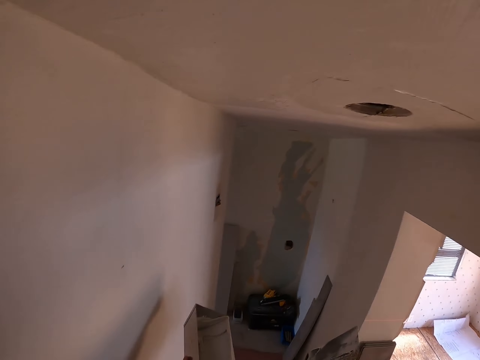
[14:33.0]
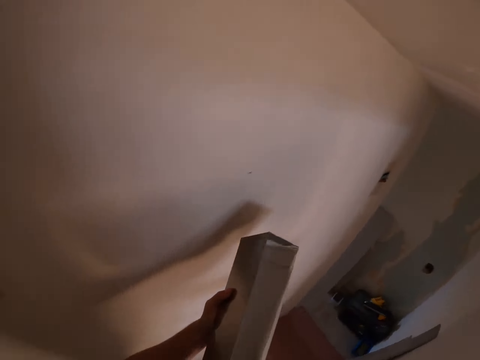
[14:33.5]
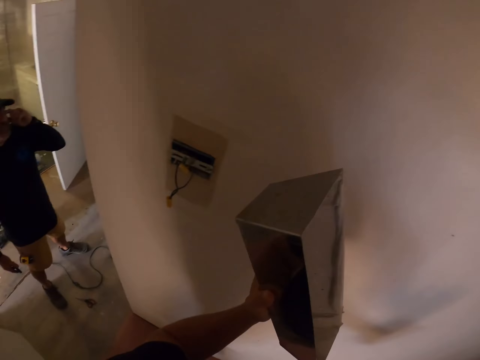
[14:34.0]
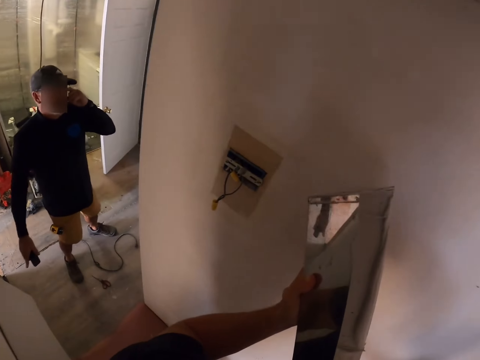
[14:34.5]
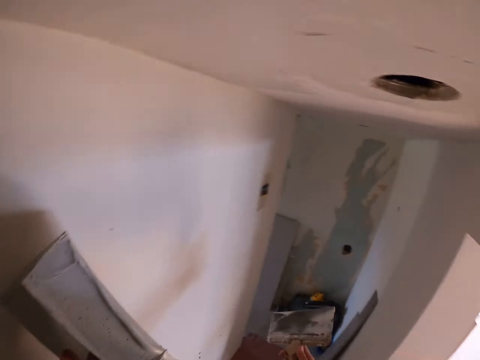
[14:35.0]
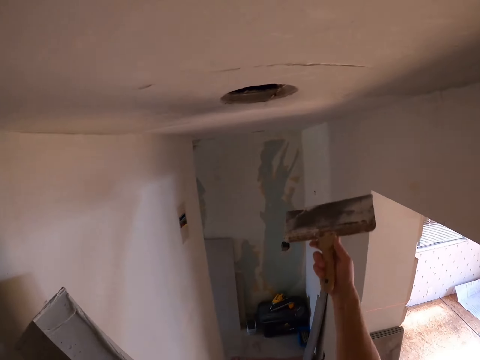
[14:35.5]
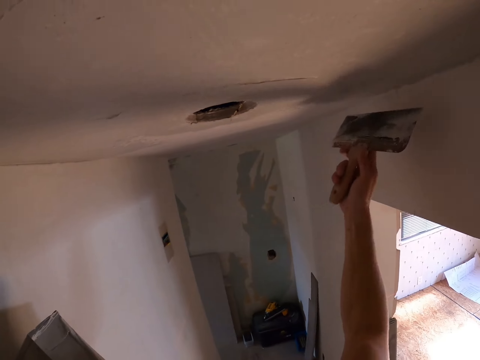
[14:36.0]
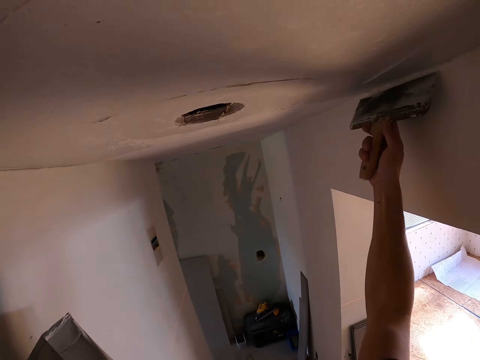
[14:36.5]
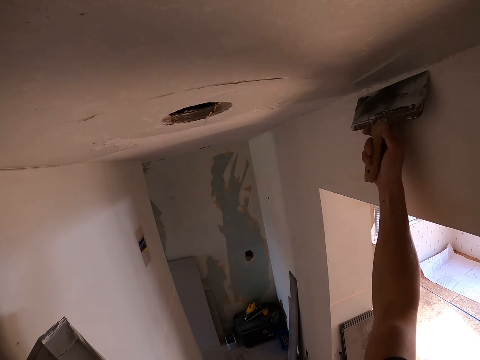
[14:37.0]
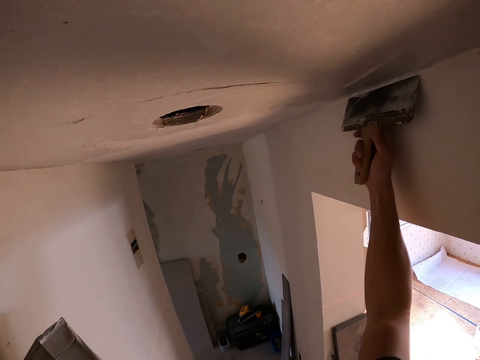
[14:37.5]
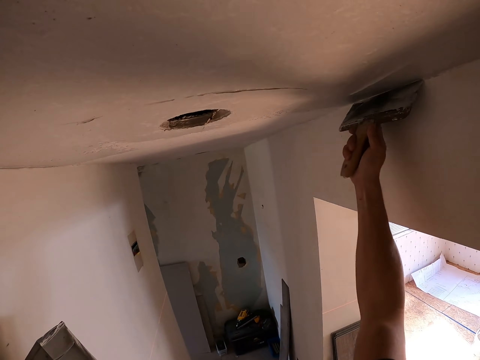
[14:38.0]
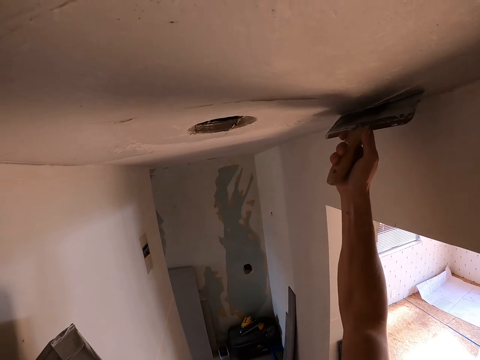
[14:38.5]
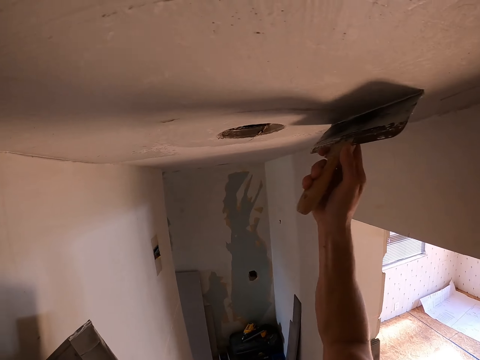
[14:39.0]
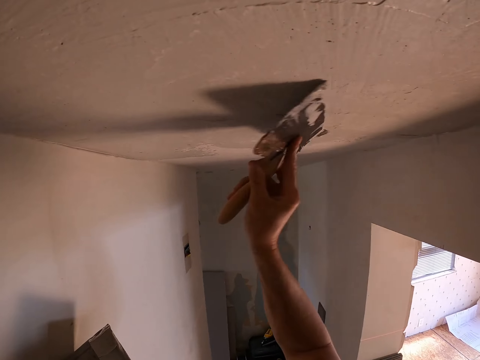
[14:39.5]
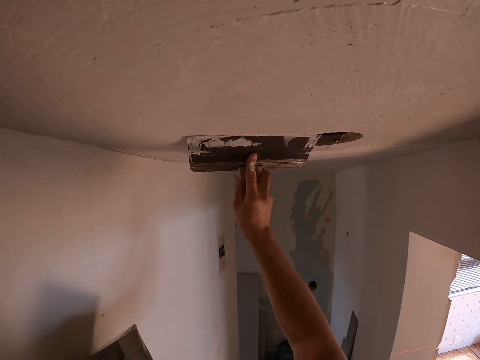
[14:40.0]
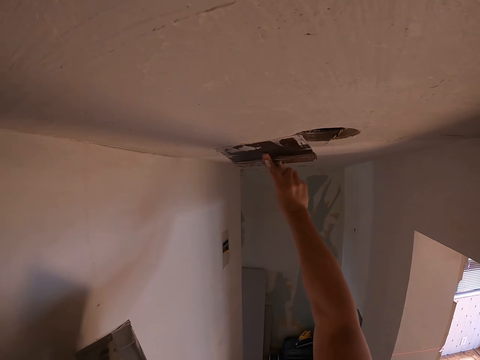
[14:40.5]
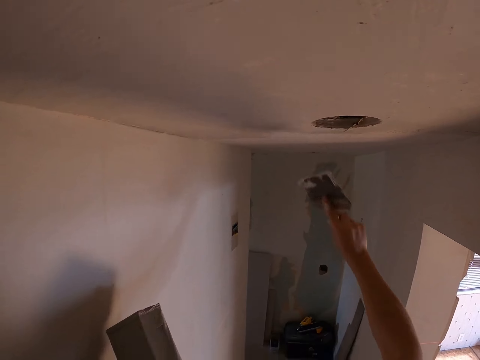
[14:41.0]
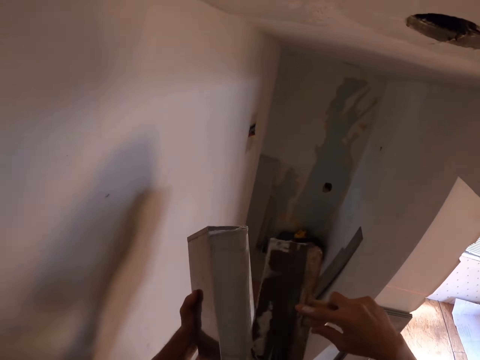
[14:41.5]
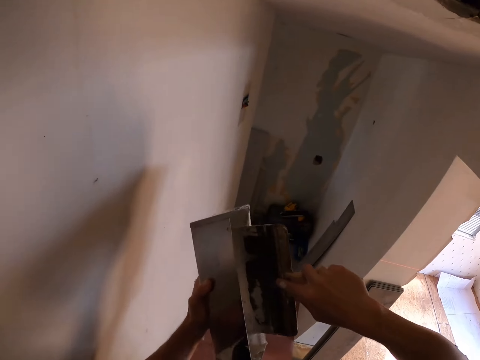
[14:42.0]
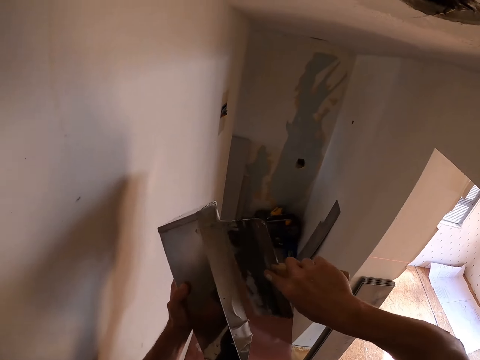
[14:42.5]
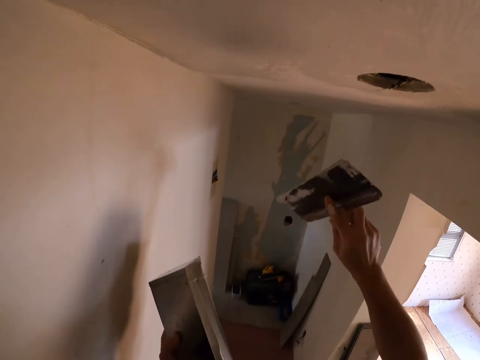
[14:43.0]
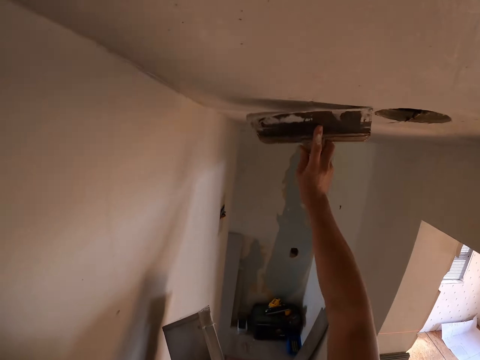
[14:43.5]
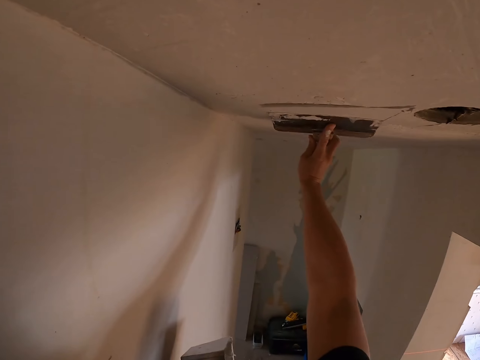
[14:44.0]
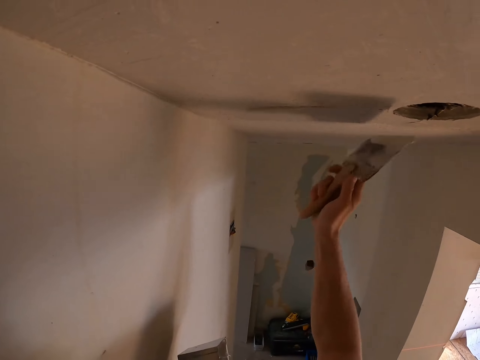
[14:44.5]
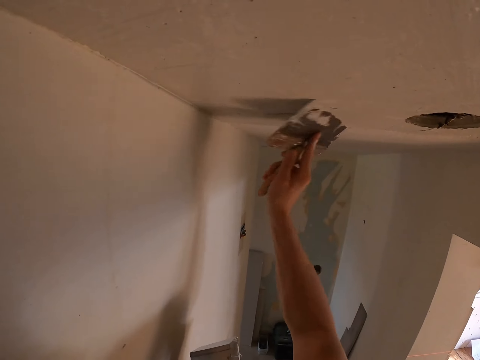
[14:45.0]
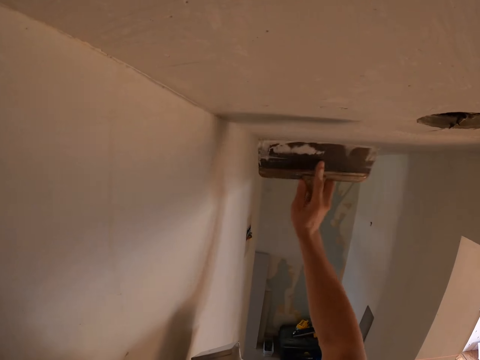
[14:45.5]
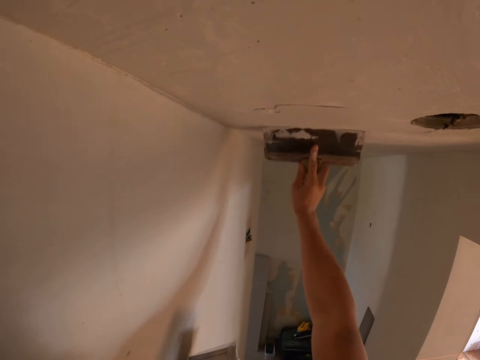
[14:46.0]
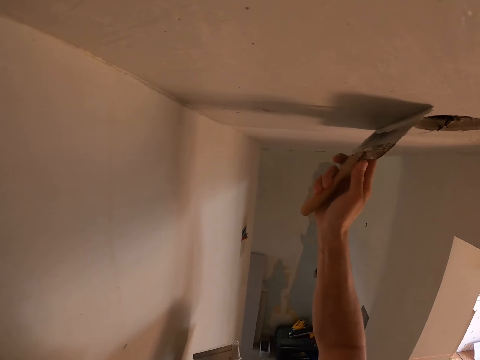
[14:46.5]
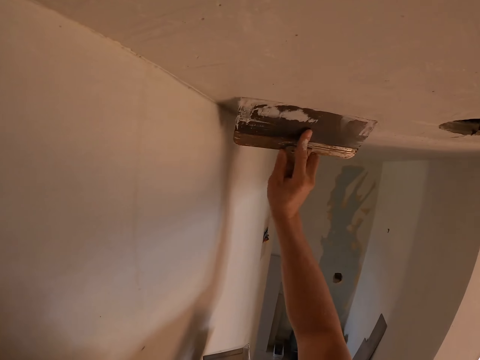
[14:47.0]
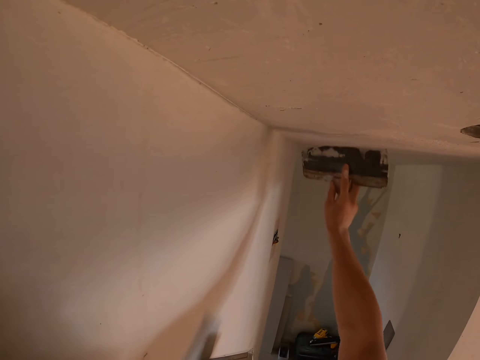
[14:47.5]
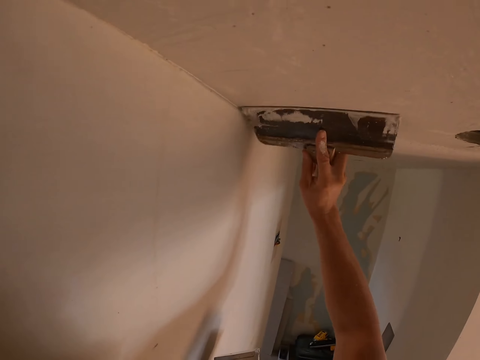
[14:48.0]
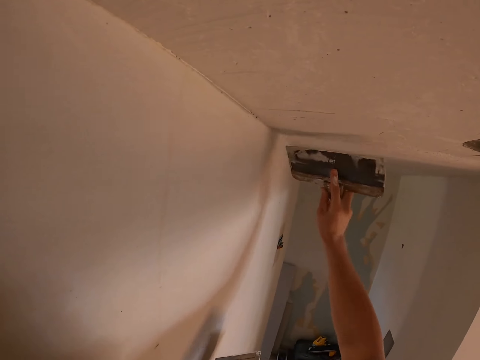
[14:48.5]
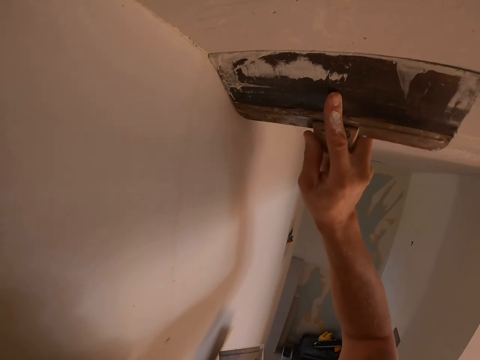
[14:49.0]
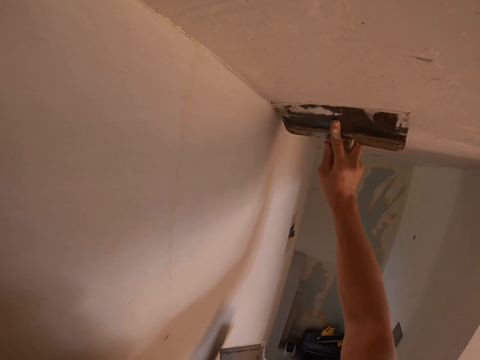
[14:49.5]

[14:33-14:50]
The camera wearer interacts with a person. They hold the jar. They remove the excess paint from the ceiling. They paint on the ceiling wall. They remove the excess paint from the paint scraper. They remove the excess paint from the ceiling. They paint the wall.

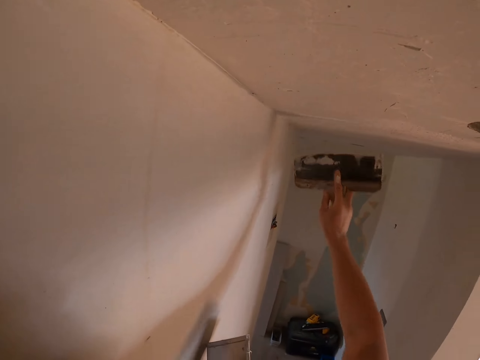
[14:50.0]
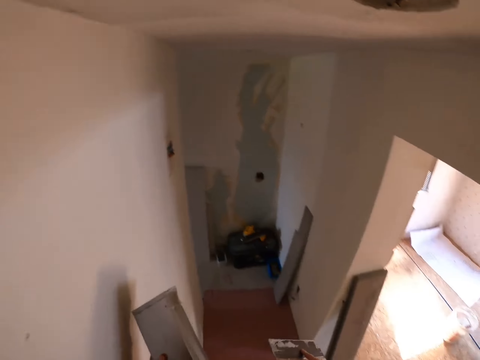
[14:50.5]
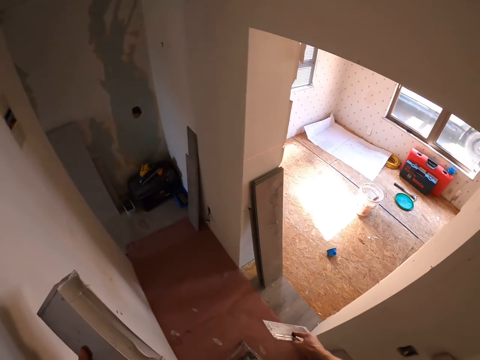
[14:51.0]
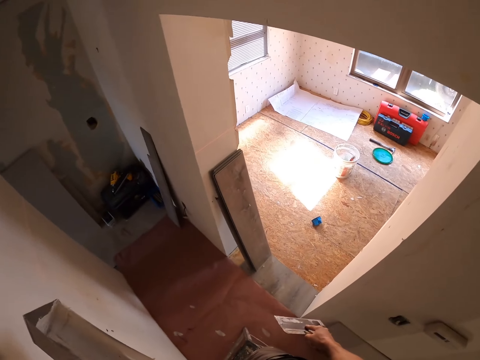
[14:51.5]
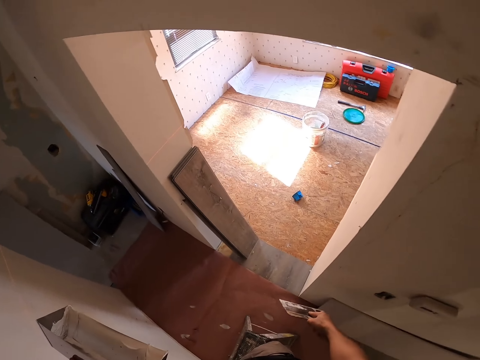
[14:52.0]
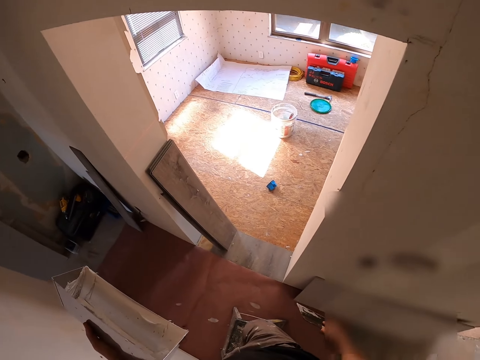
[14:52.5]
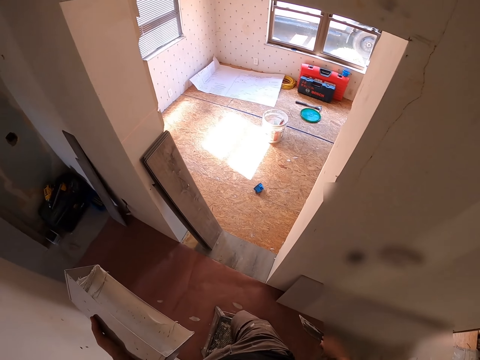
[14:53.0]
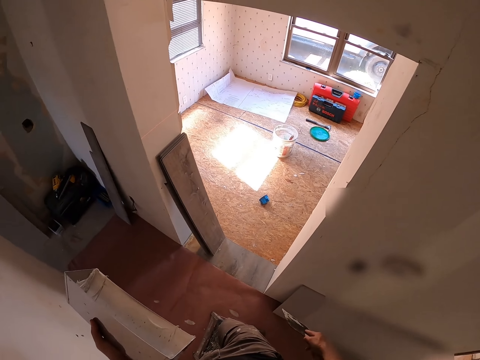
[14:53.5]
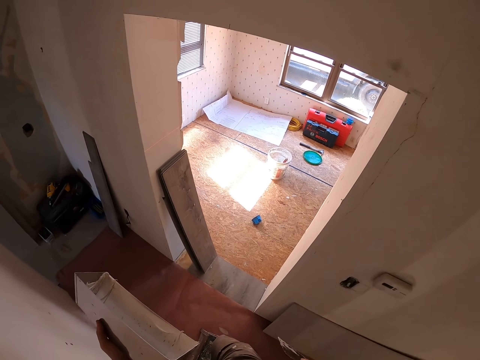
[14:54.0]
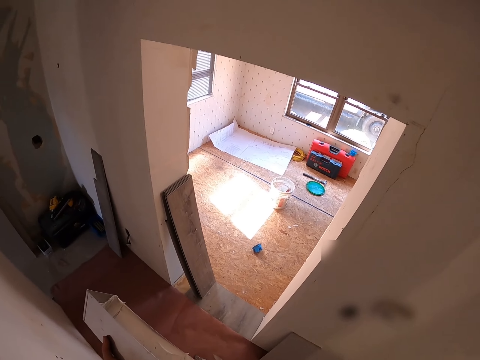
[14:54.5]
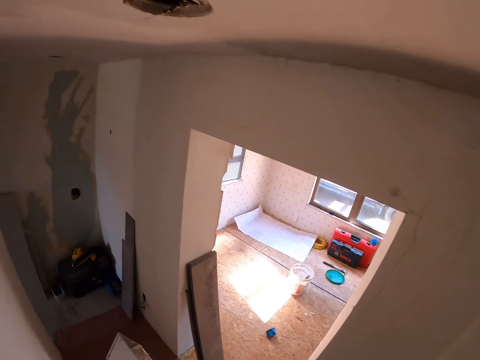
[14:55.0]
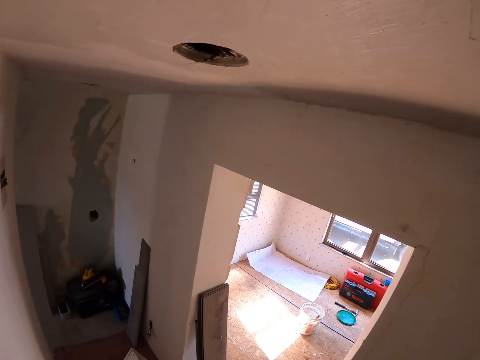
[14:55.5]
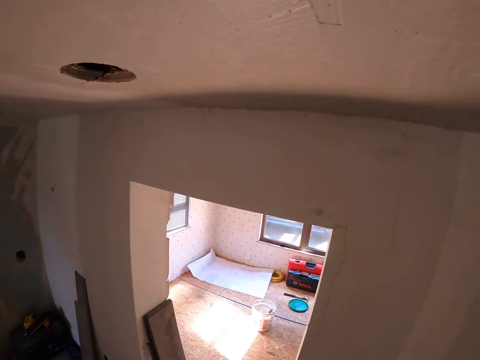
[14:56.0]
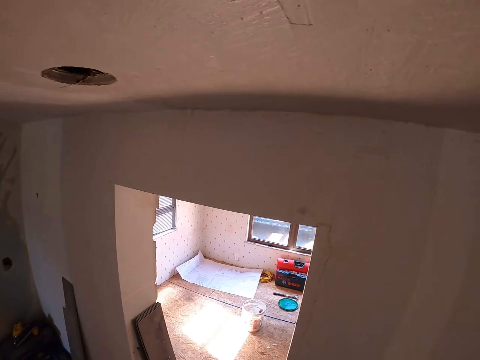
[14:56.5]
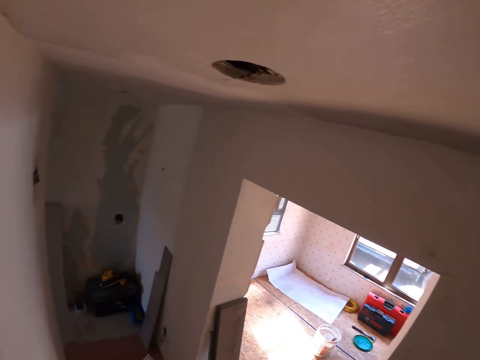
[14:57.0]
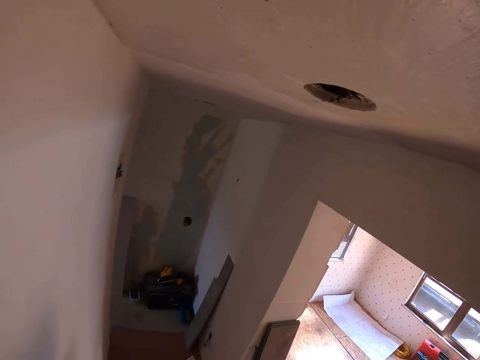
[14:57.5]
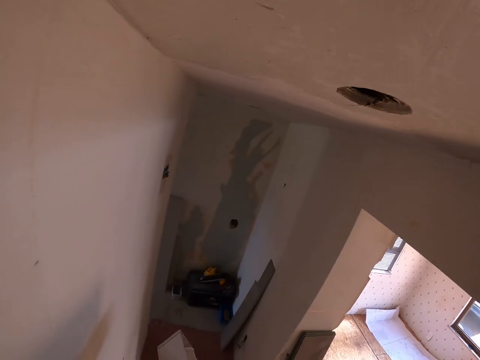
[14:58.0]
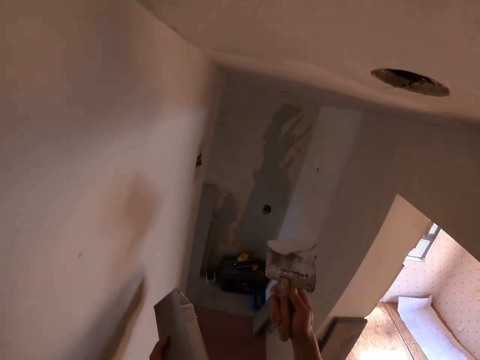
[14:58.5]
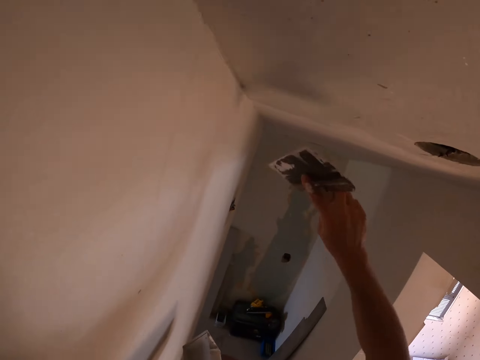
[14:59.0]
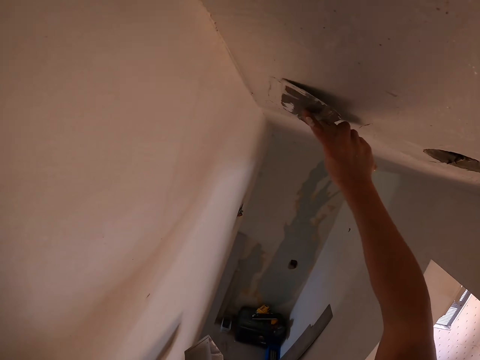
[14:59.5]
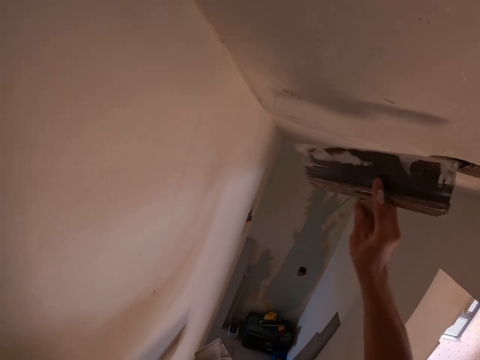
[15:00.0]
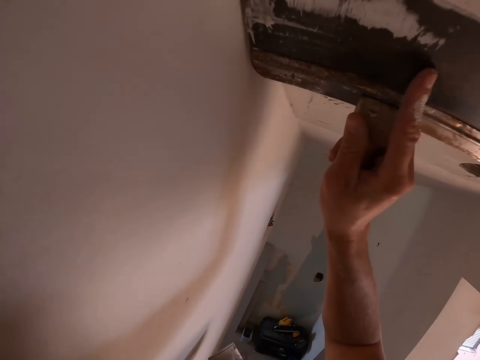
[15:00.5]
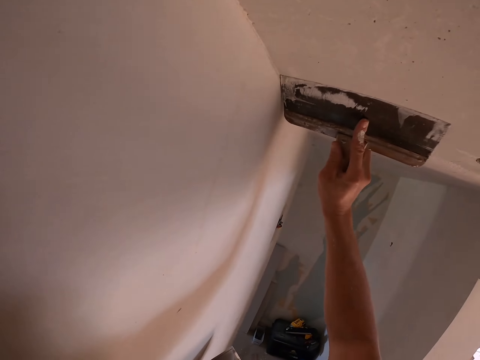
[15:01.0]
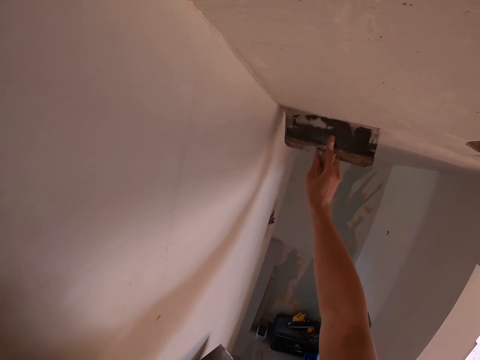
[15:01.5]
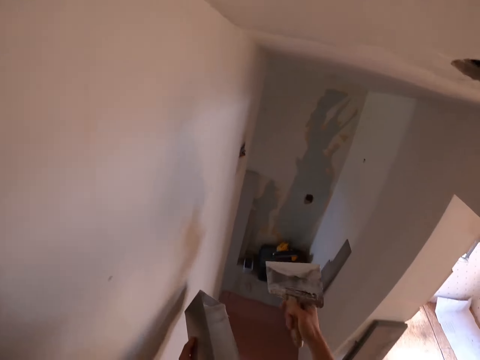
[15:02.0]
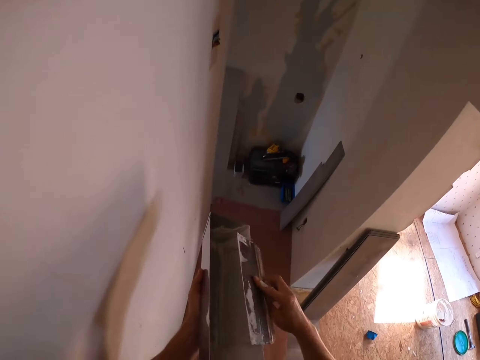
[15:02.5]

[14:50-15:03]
The camera wearer looks around. They look around. They remove the excess paint from the ceiling. They paint the wall.
